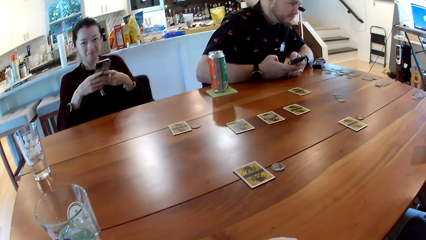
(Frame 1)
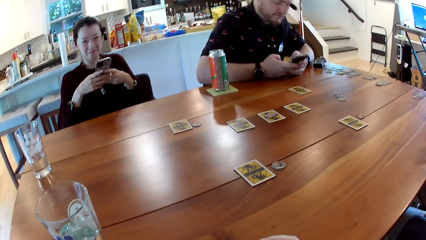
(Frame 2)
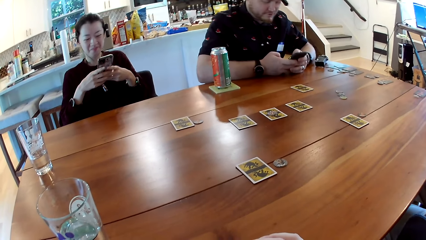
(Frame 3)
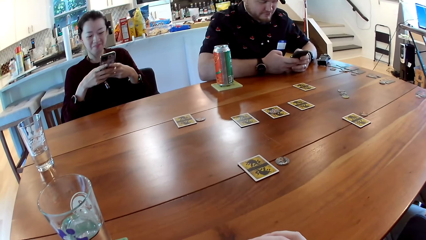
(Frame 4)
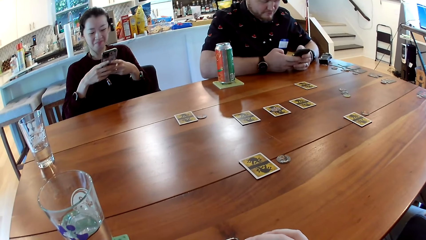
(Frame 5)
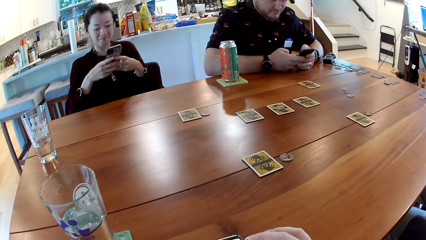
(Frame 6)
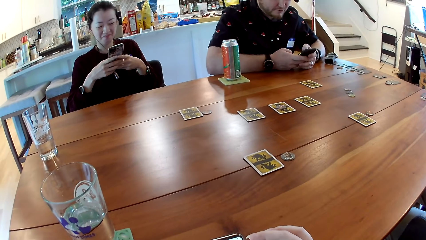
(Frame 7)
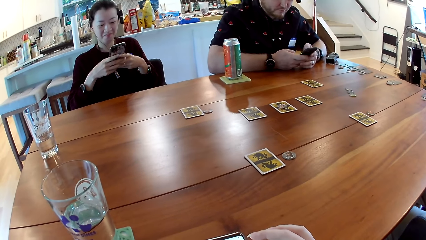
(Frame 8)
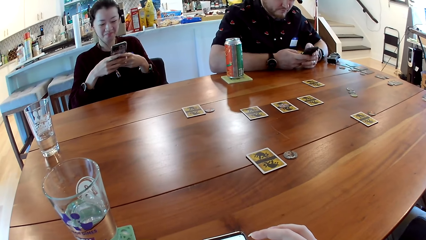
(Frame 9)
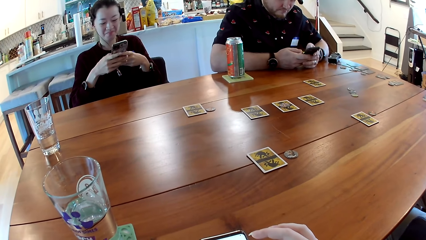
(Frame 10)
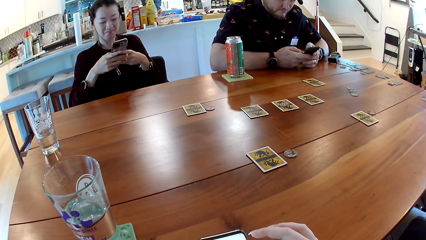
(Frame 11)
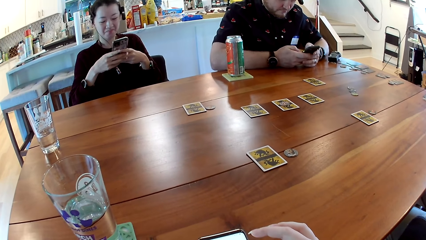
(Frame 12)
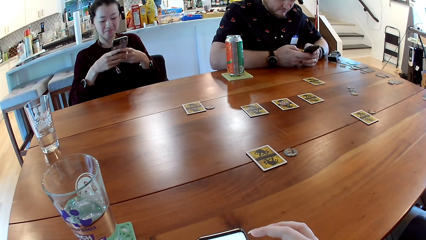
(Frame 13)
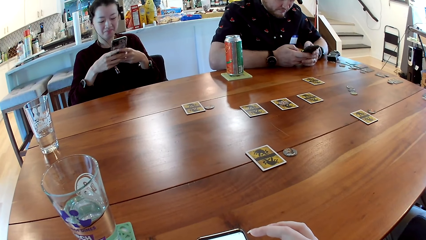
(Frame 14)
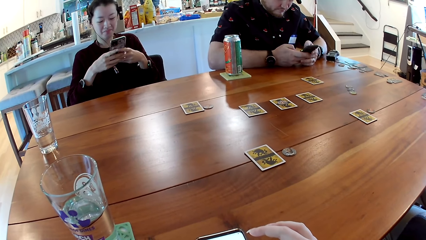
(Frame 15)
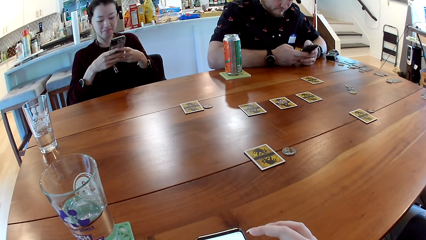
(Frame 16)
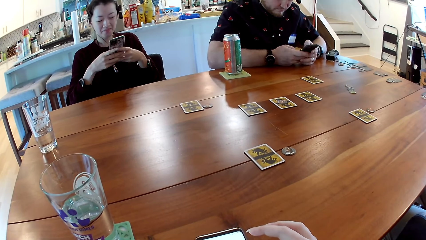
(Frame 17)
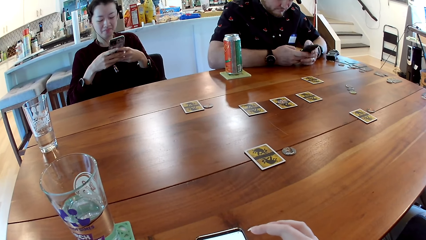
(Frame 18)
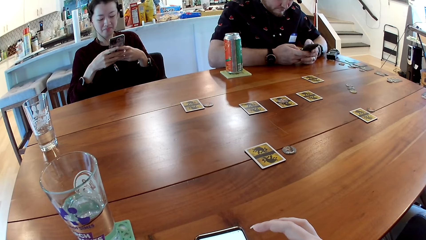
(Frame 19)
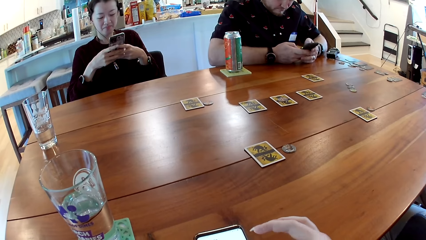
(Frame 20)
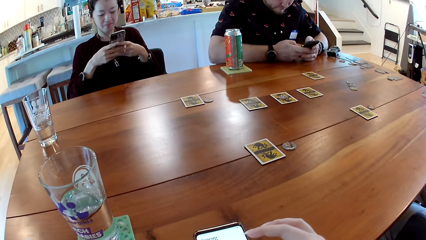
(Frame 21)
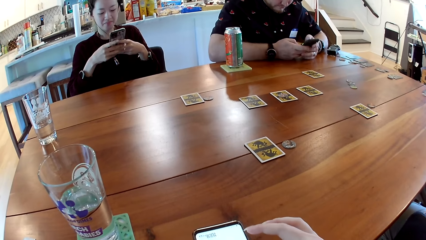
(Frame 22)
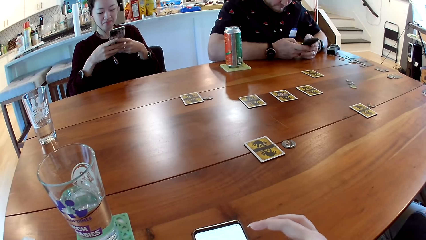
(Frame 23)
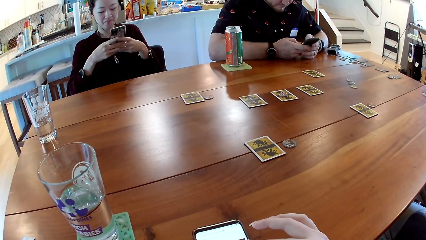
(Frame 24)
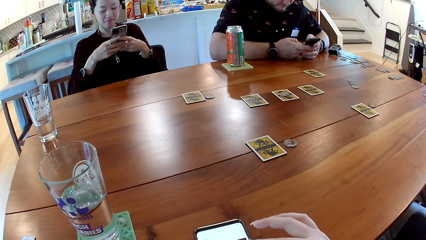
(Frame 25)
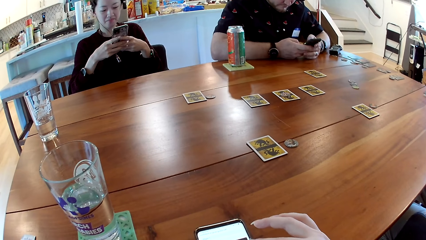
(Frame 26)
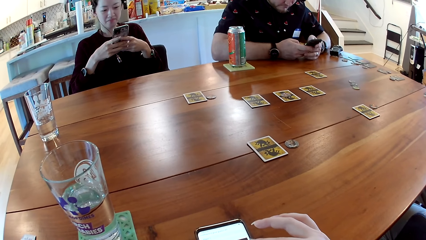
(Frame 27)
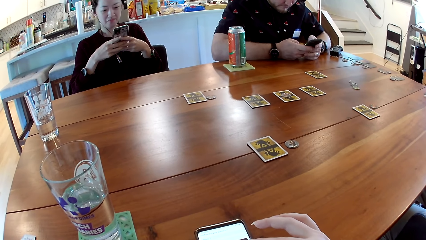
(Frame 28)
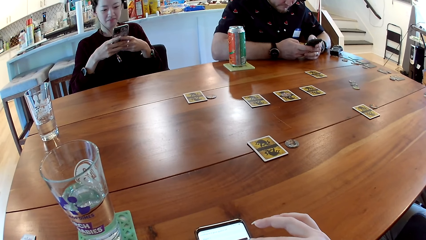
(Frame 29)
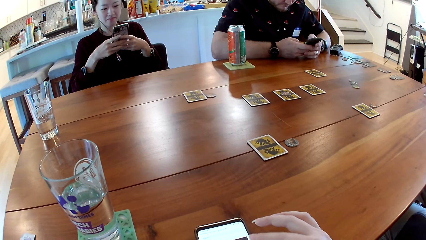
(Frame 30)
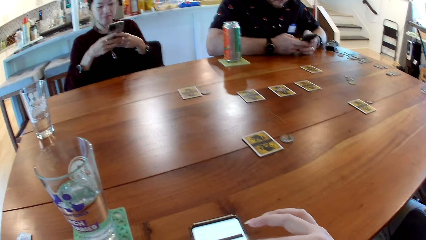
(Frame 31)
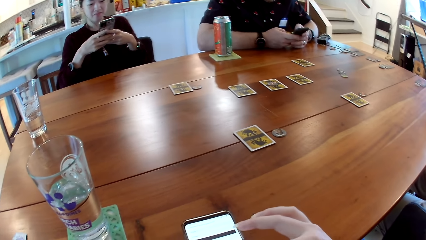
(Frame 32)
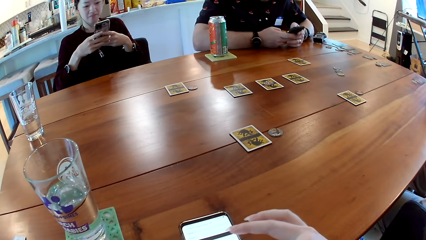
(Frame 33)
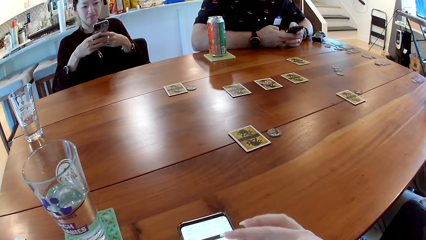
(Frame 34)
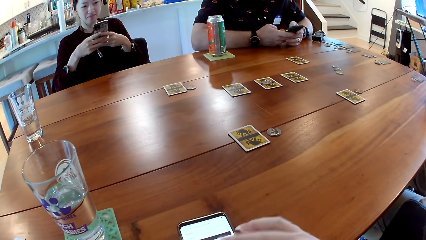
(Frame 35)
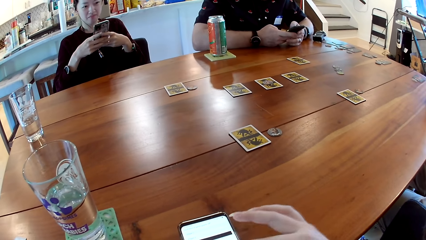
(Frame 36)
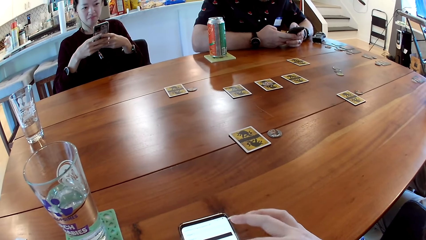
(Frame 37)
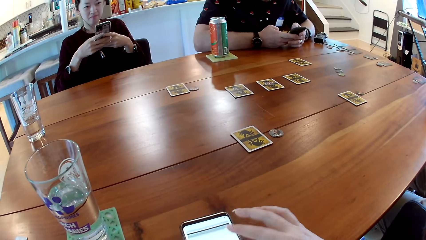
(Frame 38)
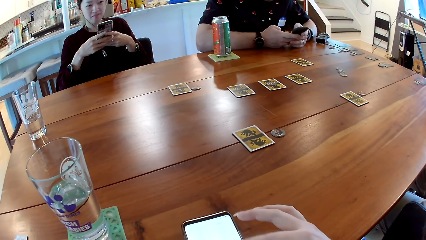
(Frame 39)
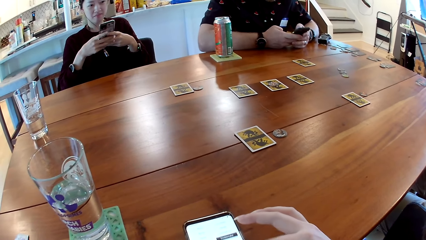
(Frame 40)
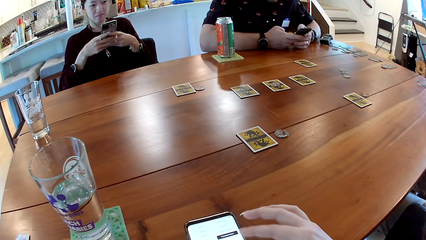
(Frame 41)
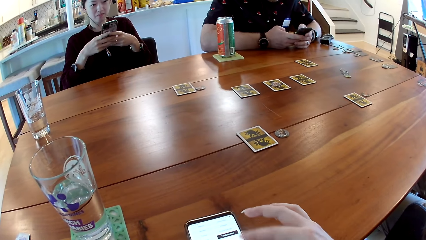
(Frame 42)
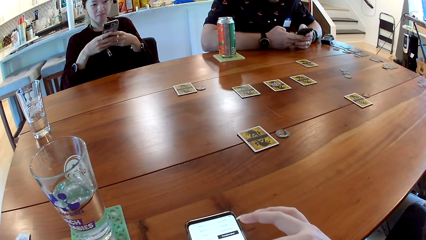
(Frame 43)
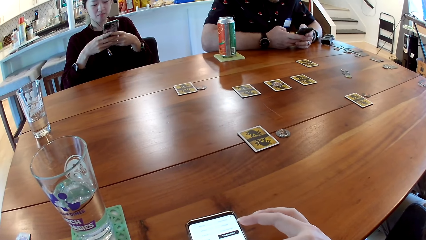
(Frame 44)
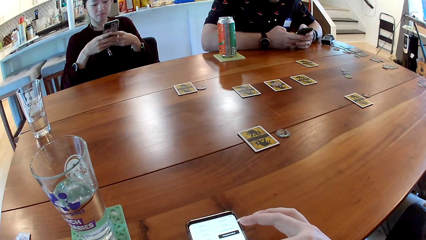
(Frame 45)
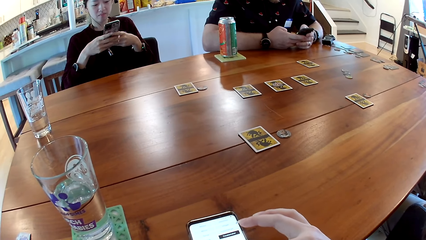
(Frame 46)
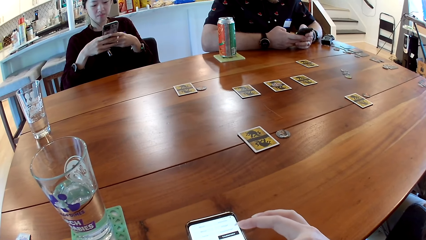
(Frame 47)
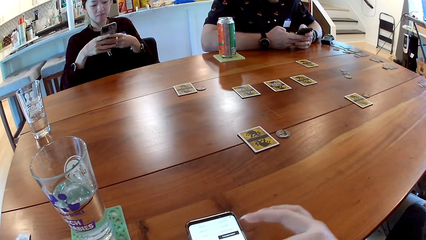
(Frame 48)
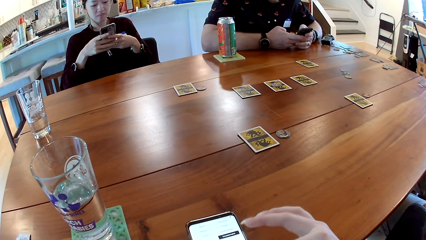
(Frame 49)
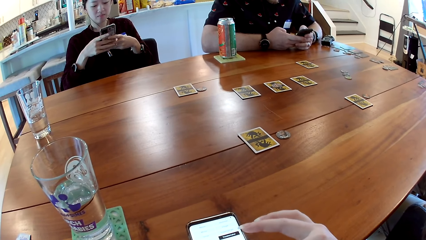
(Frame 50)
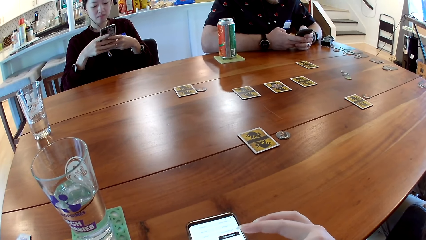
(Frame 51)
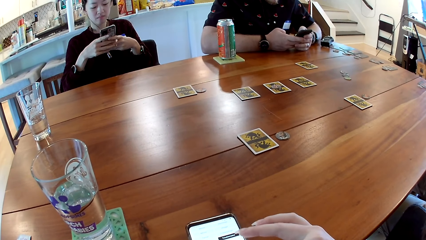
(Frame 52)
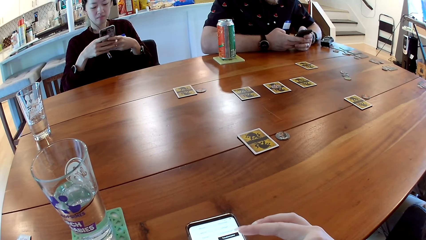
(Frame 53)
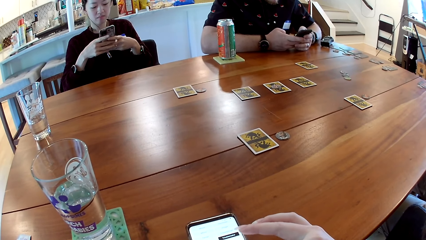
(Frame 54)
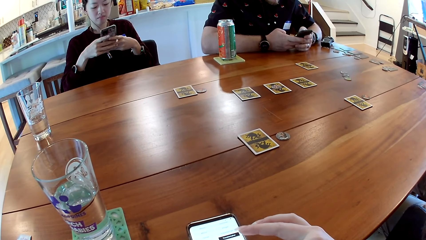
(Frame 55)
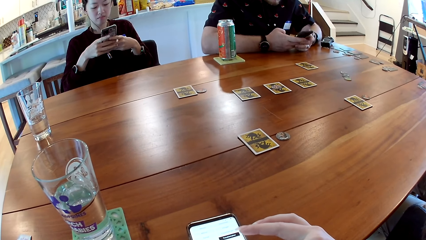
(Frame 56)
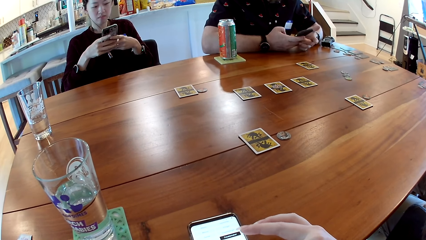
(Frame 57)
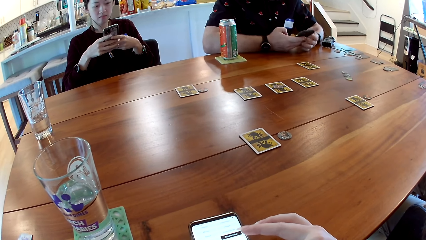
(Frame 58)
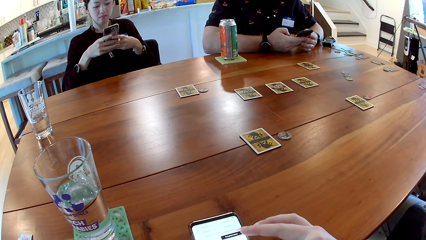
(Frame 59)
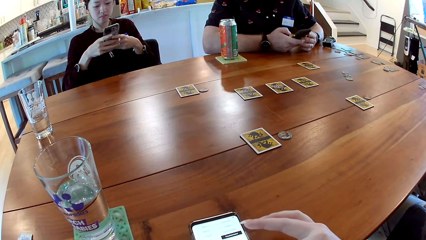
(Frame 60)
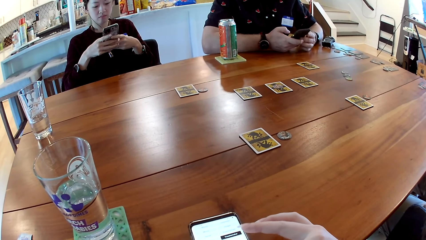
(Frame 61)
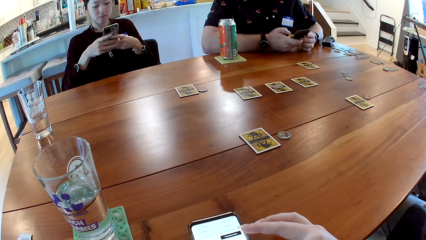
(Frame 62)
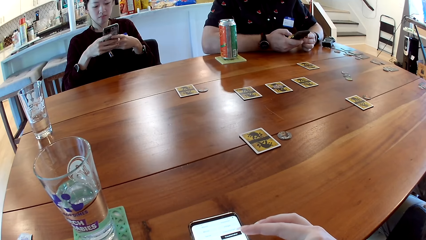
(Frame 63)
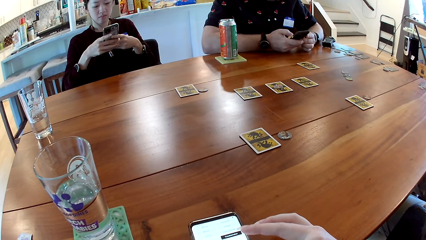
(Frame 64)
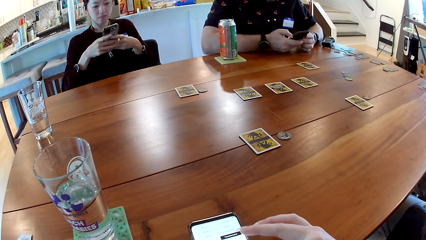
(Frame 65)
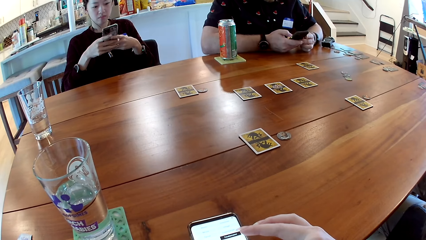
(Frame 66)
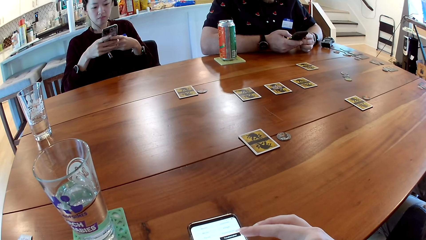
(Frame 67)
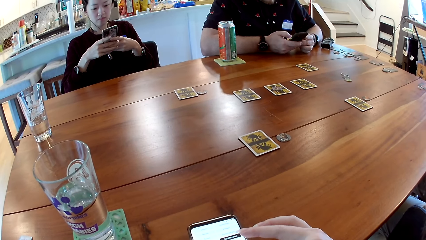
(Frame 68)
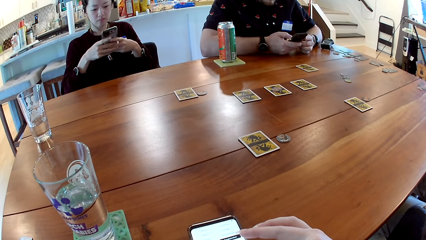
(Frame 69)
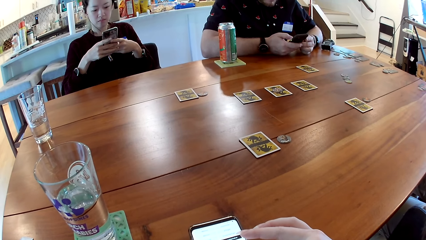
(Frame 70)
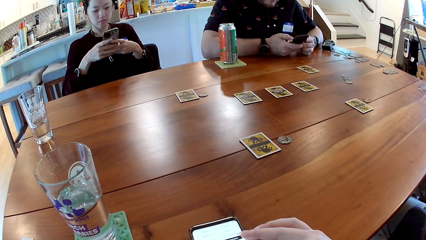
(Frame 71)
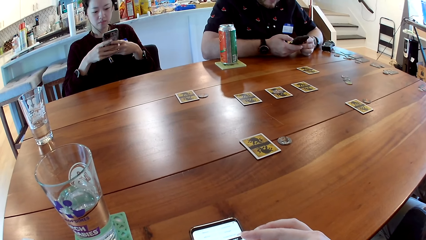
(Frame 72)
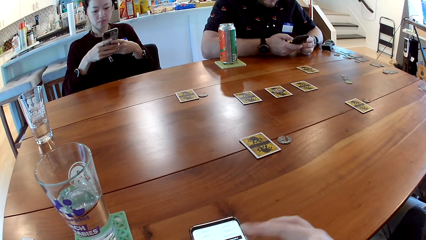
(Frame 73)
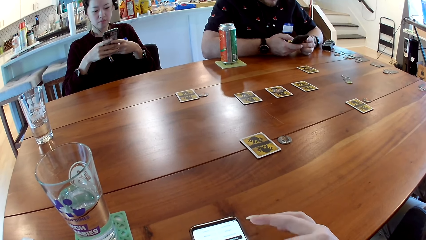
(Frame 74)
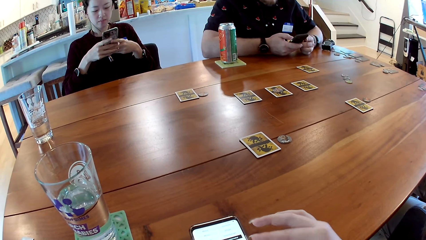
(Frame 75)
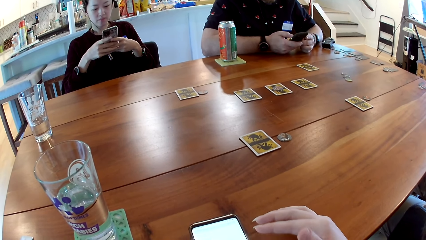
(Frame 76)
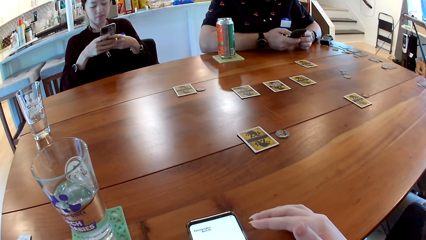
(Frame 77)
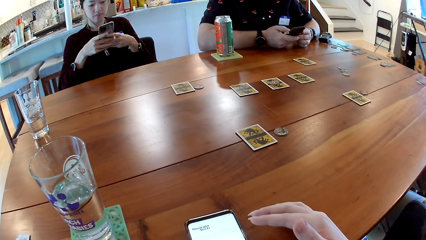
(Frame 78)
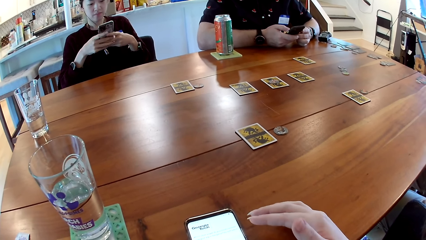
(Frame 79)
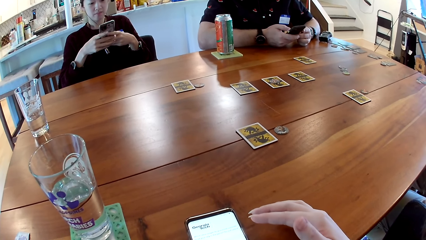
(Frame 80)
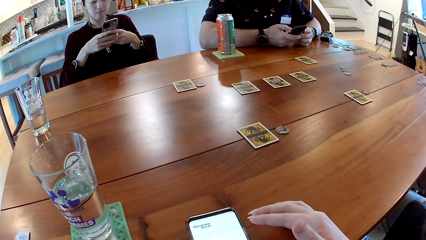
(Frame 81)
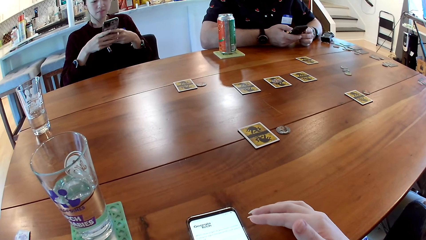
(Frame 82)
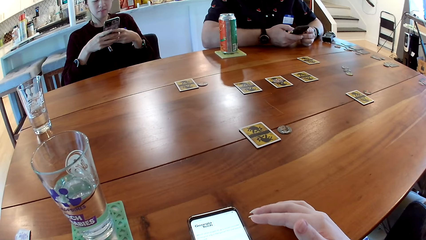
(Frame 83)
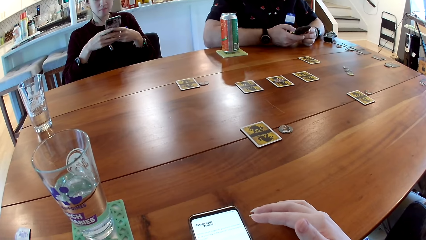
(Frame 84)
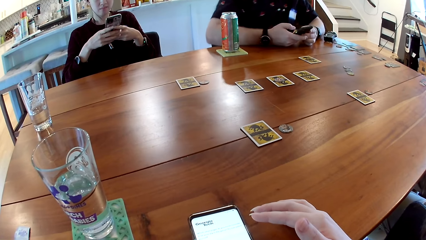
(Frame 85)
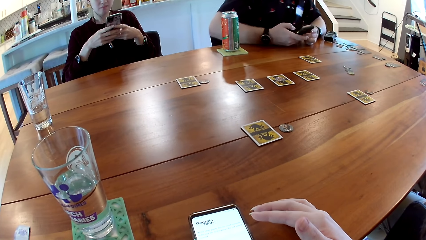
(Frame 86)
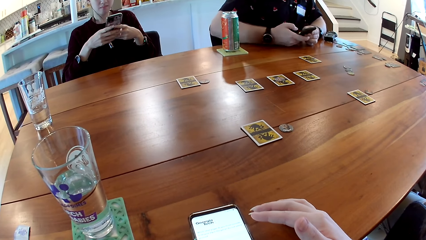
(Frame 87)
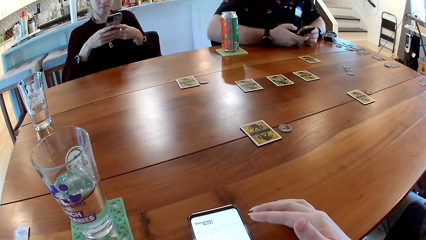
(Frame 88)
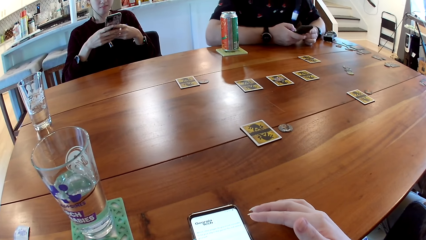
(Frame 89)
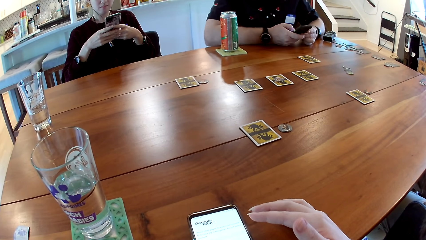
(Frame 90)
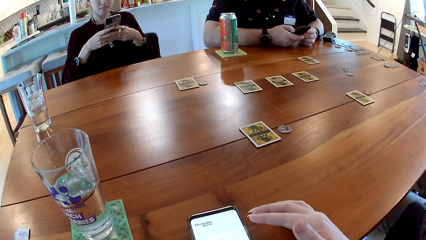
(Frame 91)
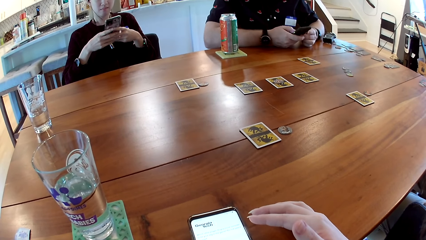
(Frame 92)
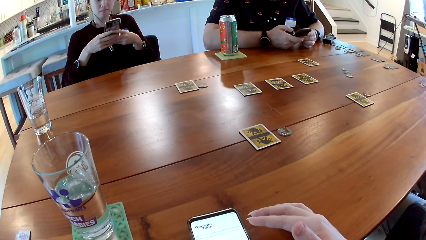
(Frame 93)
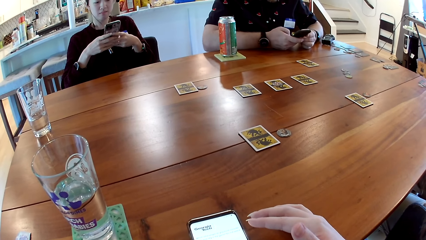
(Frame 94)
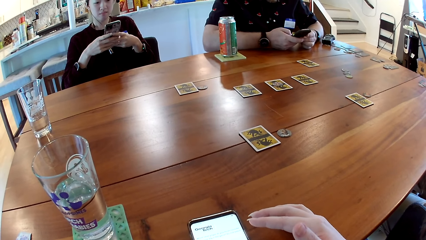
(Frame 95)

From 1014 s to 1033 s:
A lady uses her phone.
